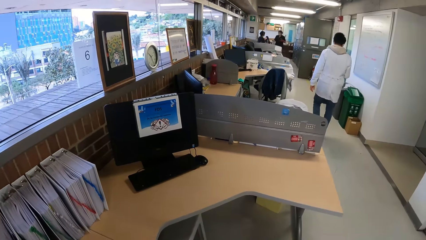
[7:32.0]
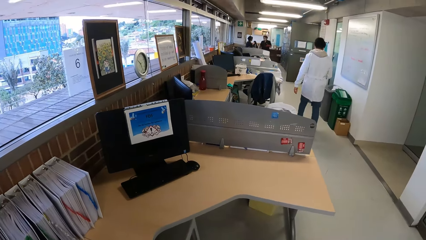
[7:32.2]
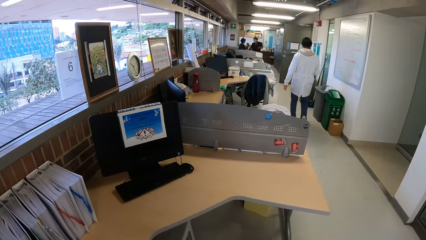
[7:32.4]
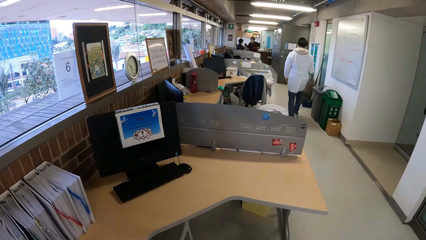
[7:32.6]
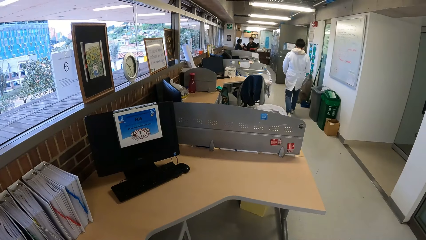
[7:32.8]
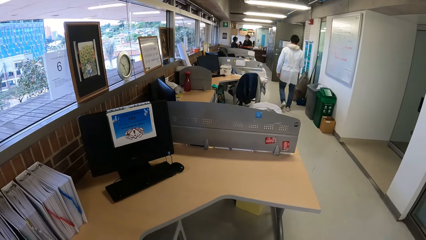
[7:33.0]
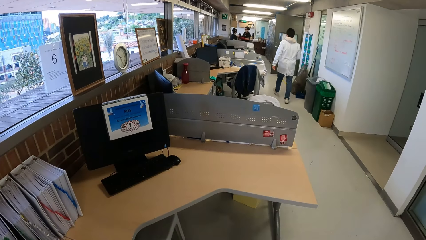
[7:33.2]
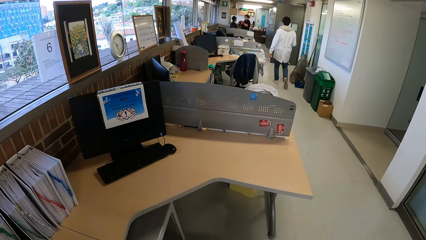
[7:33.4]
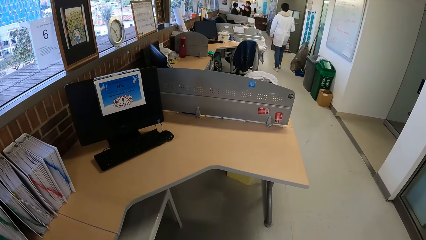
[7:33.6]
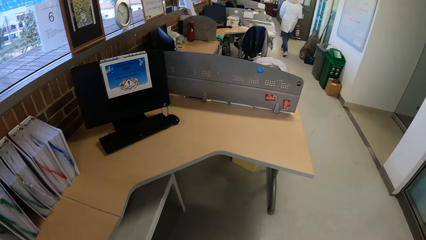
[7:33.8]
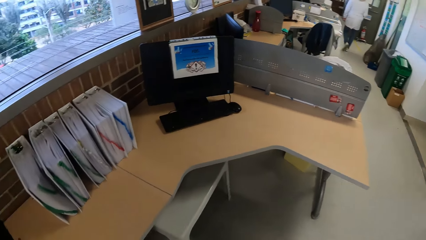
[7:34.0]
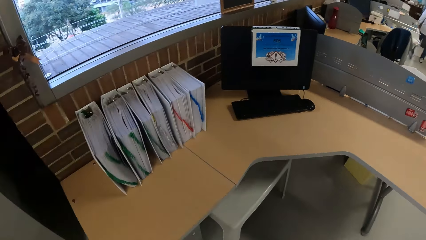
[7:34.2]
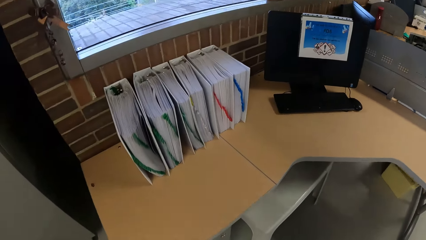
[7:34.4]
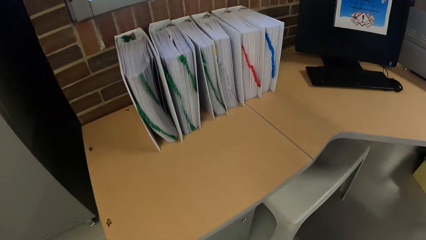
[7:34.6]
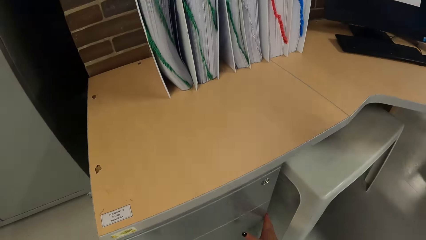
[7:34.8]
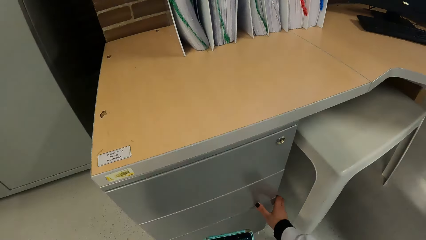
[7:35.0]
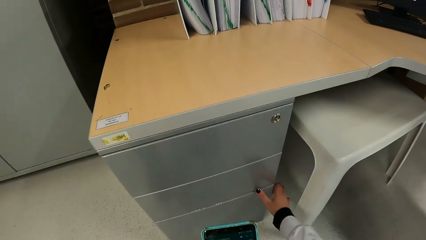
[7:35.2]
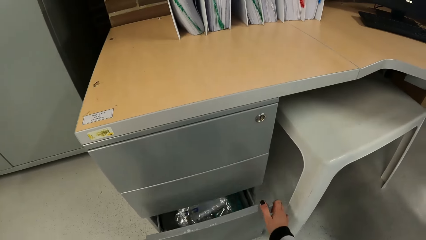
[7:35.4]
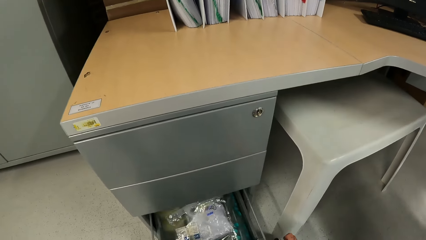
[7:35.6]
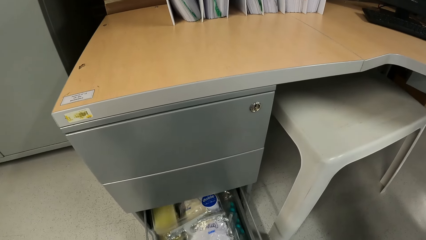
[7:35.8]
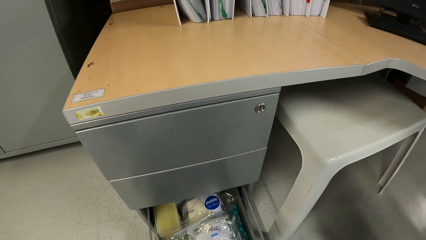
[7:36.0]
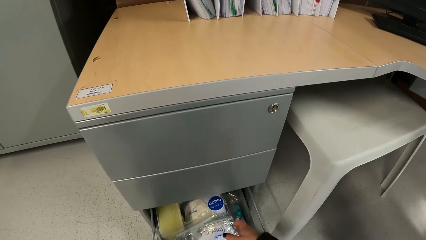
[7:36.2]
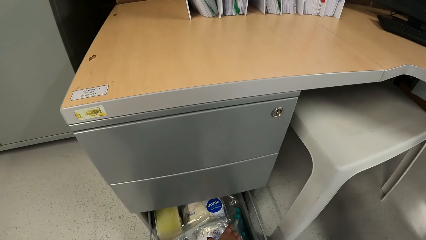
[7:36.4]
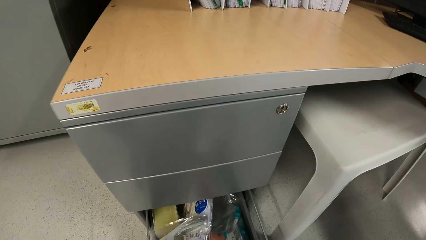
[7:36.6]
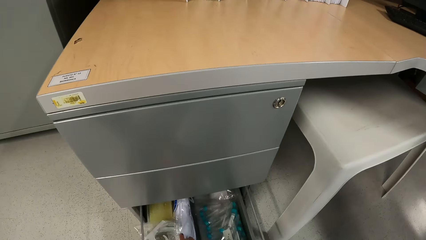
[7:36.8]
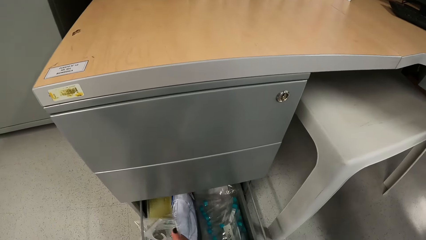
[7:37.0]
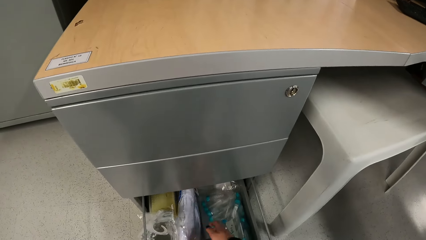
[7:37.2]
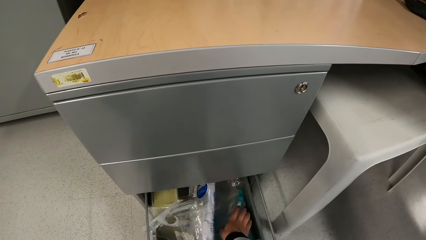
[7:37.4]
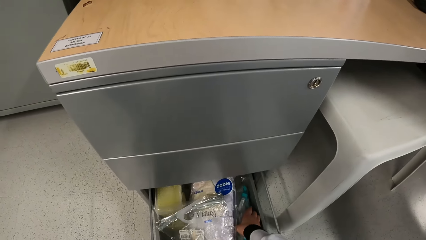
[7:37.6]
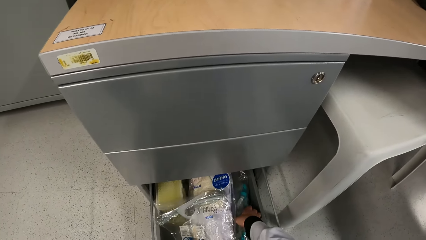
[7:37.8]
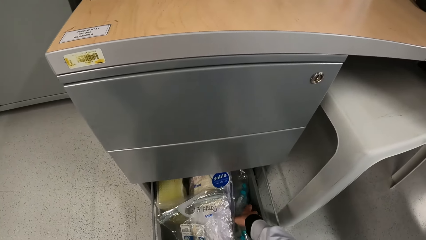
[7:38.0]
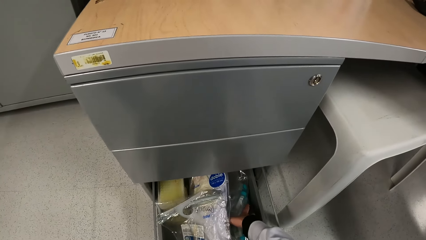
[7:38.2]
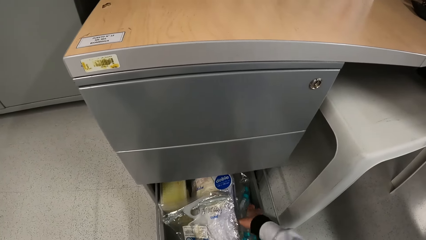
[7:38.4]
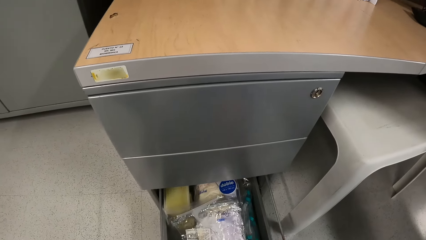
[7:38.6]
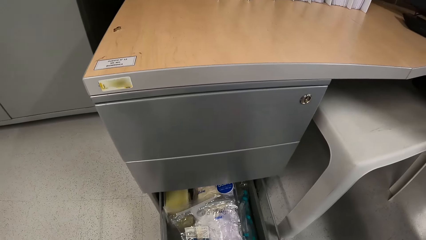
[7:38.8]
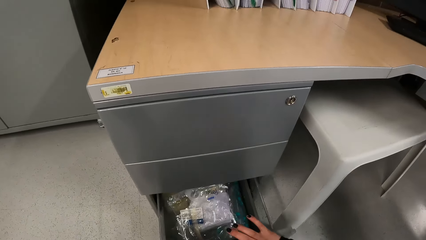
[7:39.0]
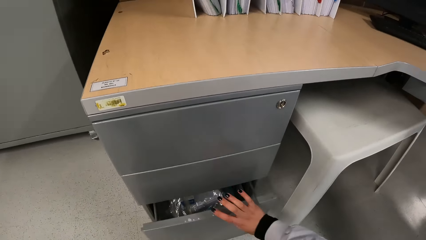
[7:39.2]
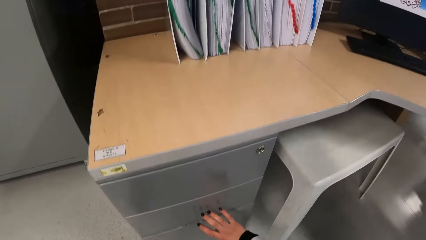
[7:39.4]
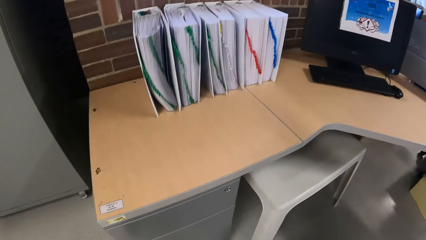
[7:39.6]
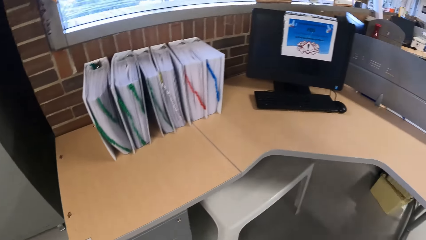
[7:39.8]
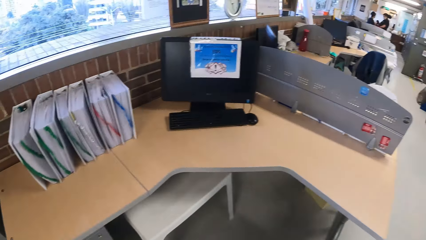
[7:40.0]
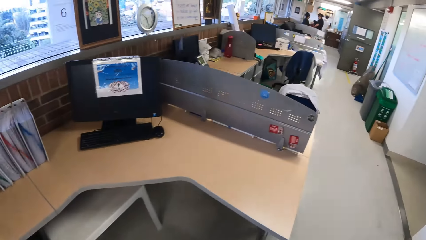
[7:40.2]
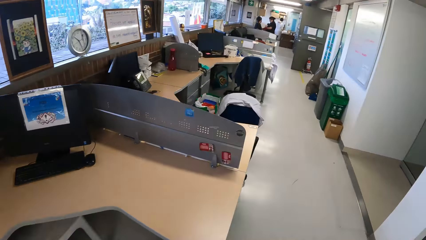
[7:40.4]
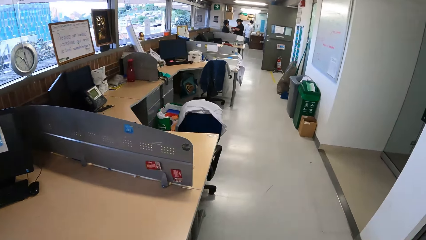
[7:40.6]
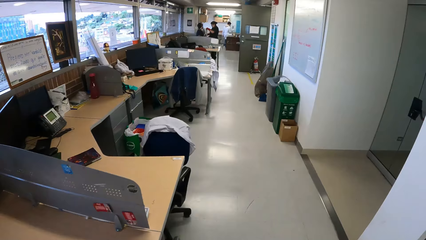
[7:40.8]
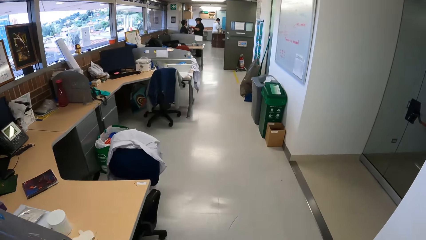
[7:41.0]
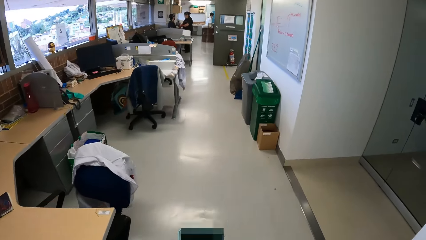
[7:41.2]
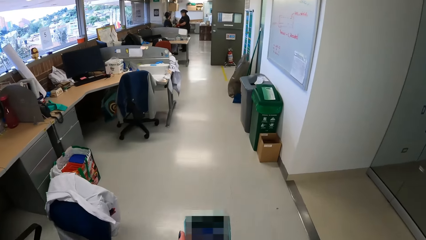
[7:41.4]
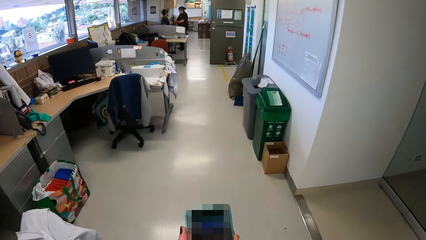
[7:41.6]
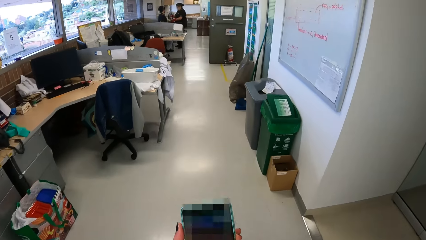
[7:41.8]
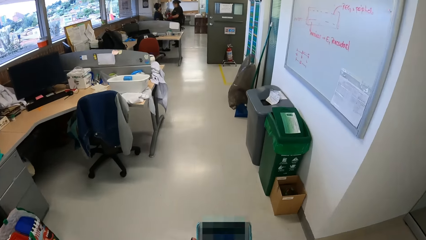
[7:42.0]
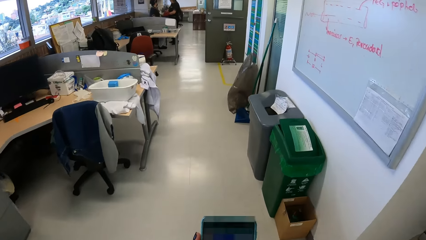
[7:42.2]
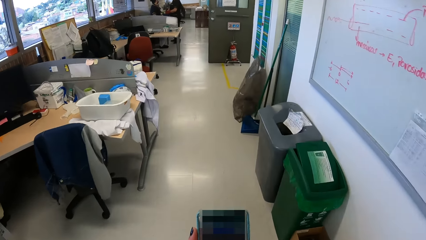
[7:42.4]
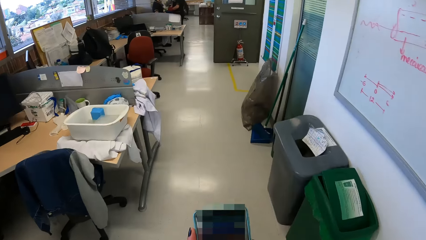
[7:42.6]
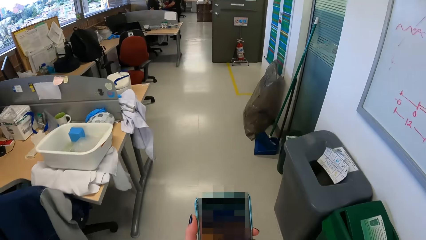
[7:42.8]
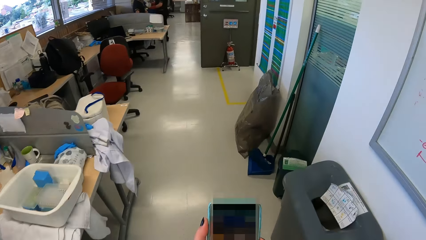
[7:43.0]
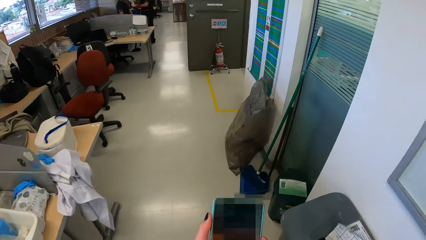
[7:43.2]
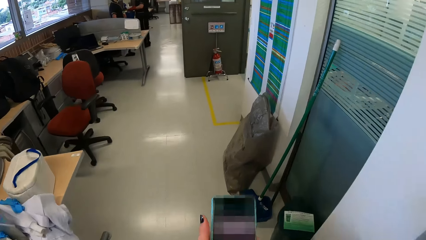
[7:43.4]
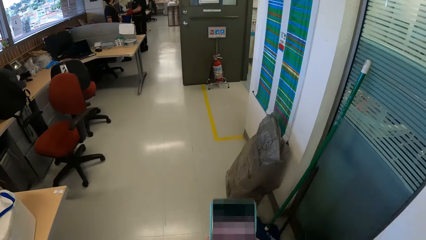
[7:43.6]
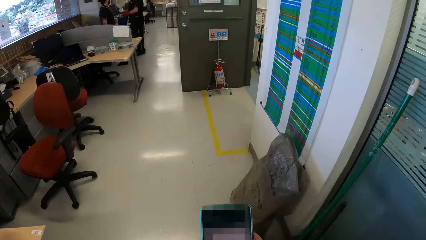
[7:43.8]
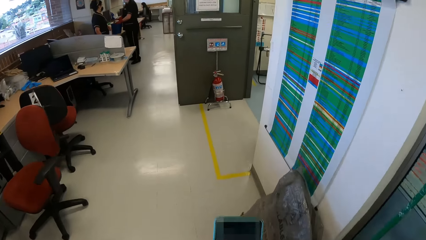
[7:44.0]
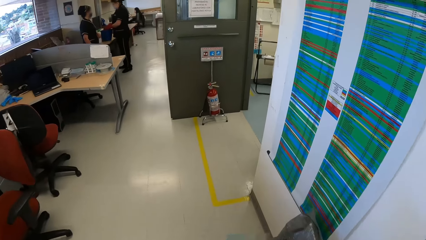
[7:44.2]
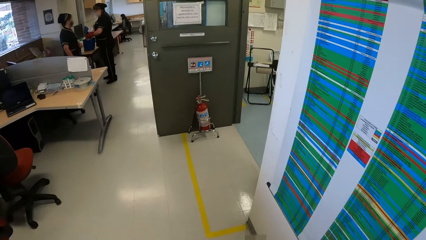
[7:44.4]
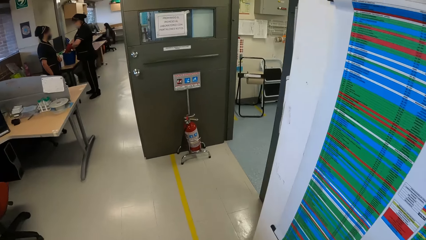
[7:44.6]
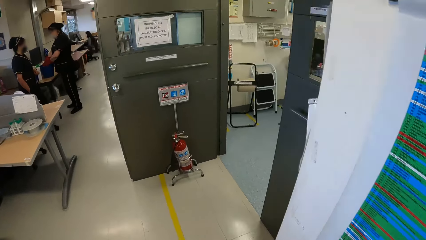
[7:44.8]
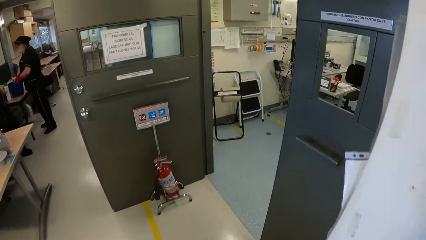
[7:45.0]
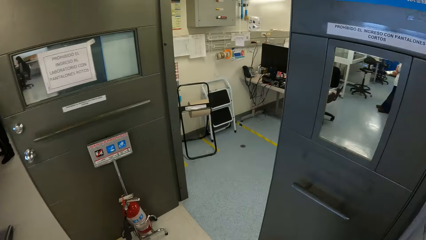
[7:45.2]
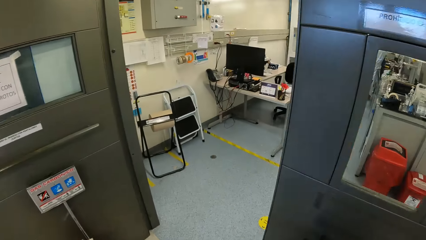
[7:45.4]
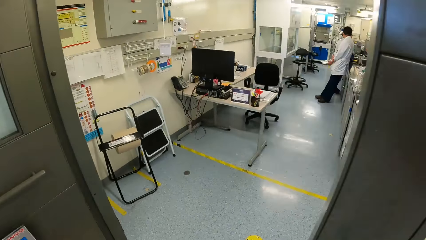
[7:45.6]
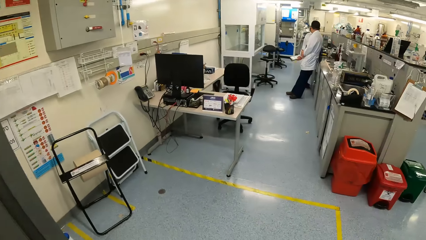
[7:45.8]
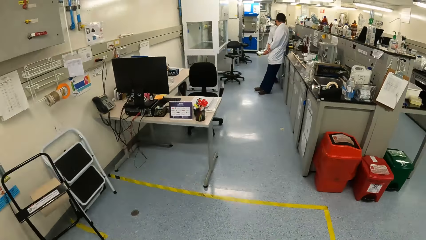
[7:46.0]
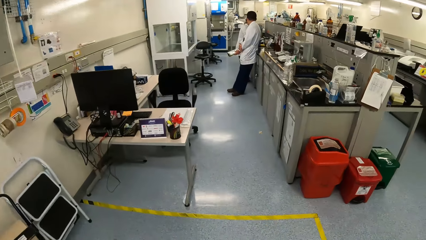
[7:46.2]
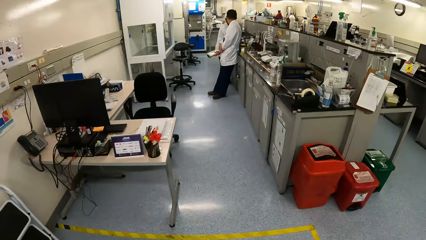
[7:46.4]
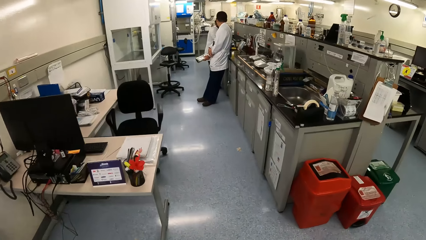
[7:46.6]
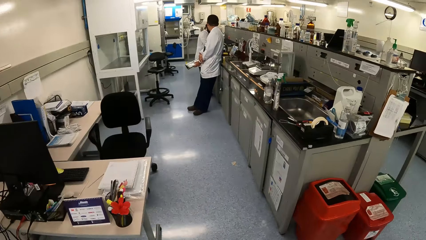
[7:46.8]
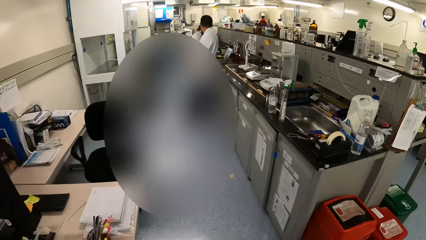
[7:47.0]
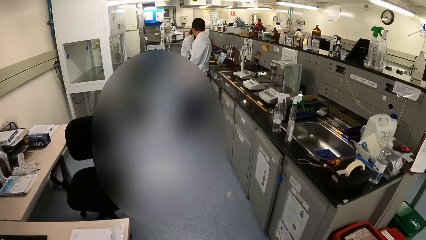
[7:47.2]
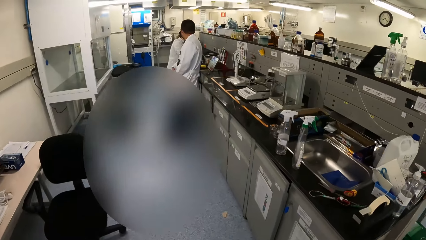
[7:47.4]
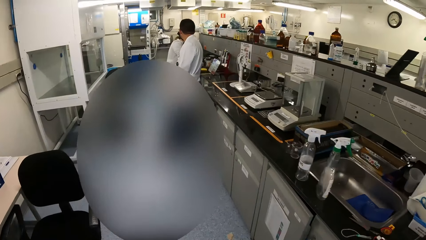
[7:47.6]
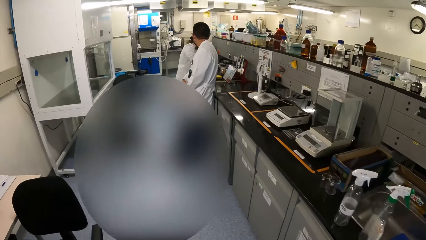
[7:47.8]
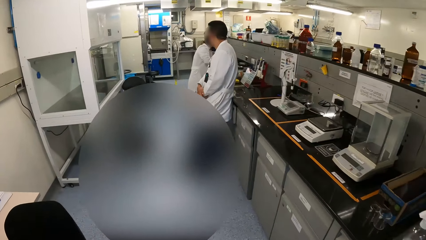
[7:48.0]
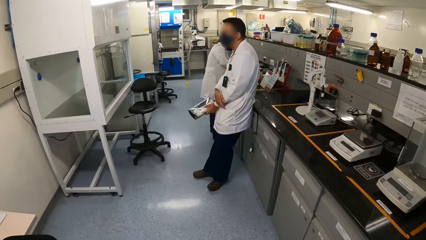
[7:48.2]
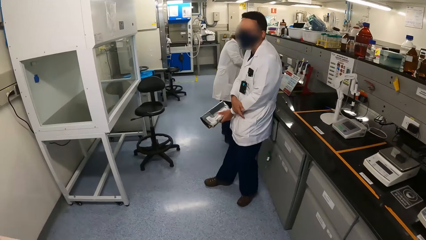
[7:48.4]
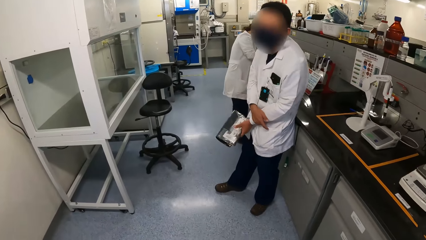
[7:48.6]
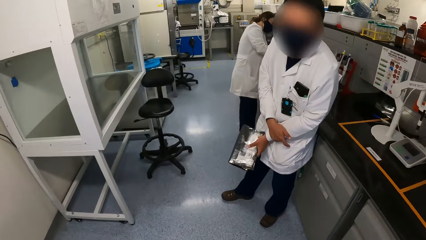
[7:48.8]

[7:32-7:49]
The camera wearer looks around. The woman interacts with the other woman. The man walks towards the woman and the other woman in the laboratory. The camera wearer pulls the drawer on the desk with her right hand. She searches the drawer with her right hand. She closes the drawer with her right hand. She moves around. She operates the phone with both hands. She walks towards a man and a woman in the laboratory.
